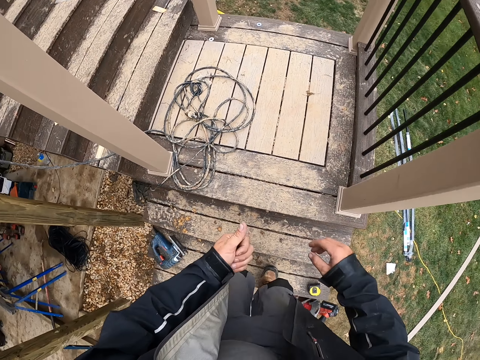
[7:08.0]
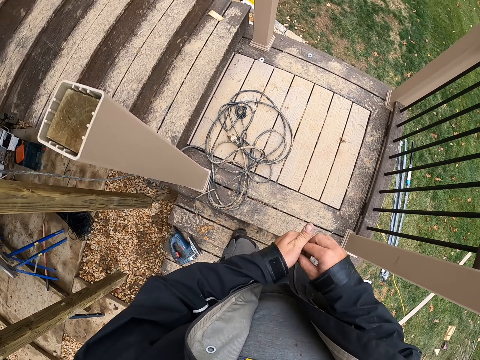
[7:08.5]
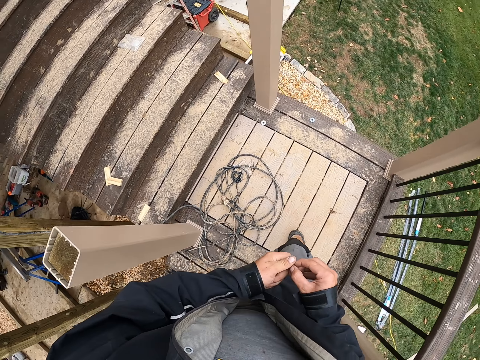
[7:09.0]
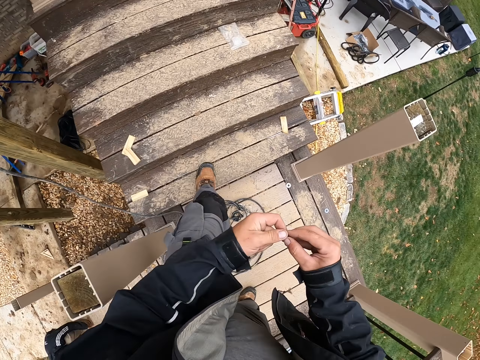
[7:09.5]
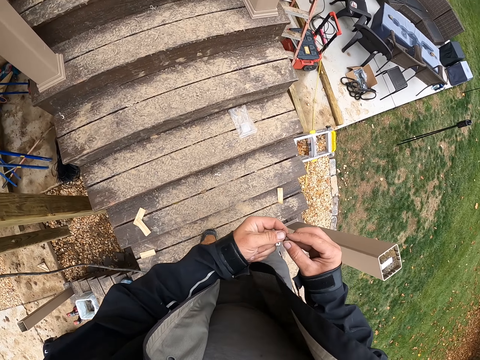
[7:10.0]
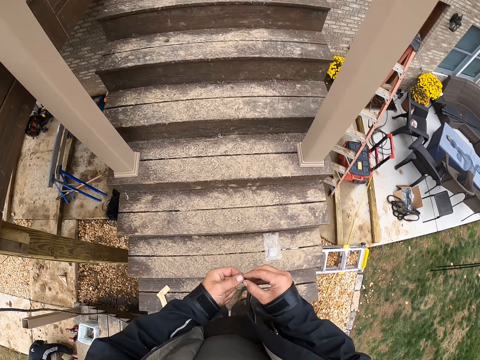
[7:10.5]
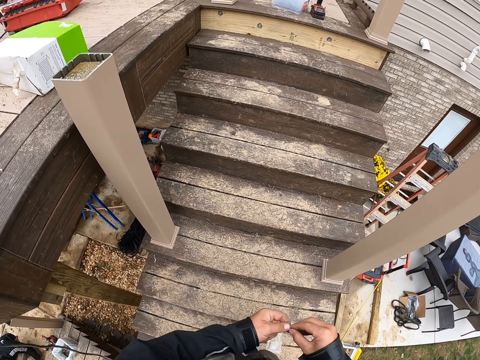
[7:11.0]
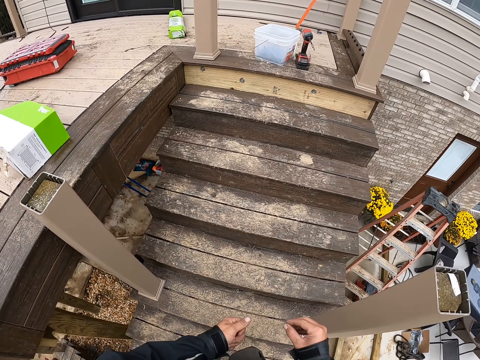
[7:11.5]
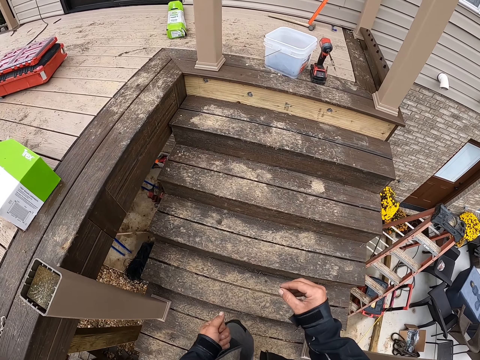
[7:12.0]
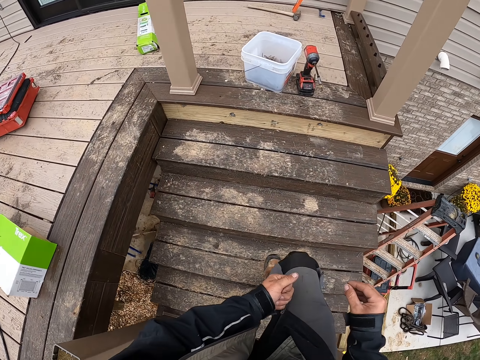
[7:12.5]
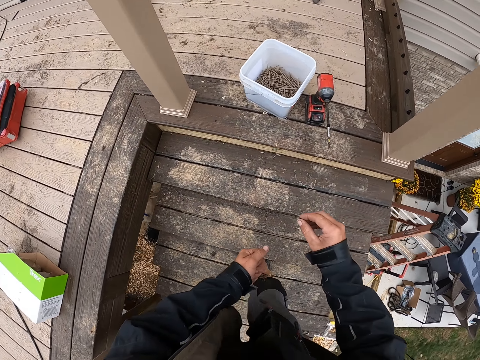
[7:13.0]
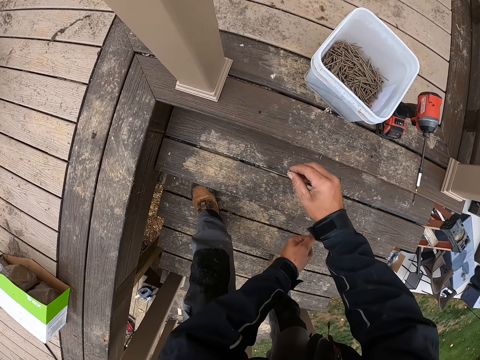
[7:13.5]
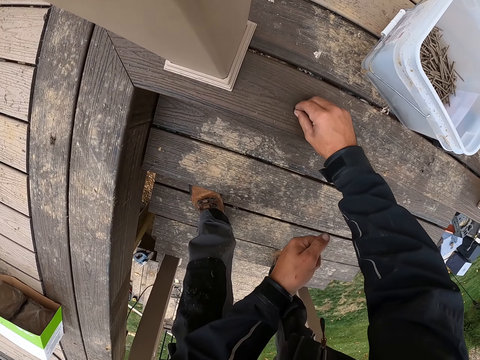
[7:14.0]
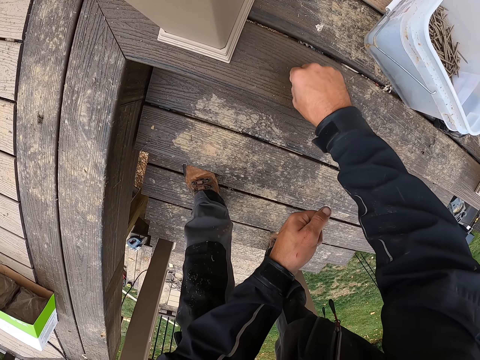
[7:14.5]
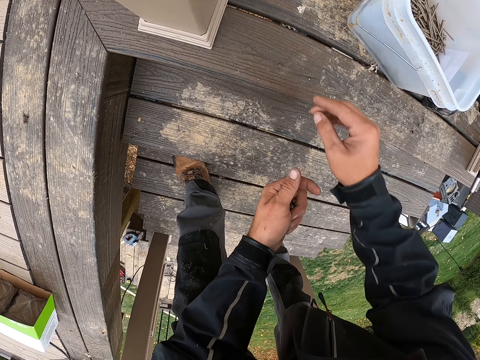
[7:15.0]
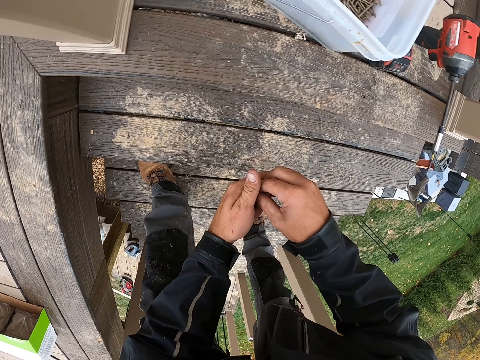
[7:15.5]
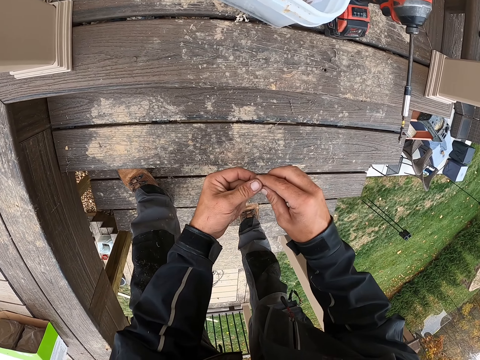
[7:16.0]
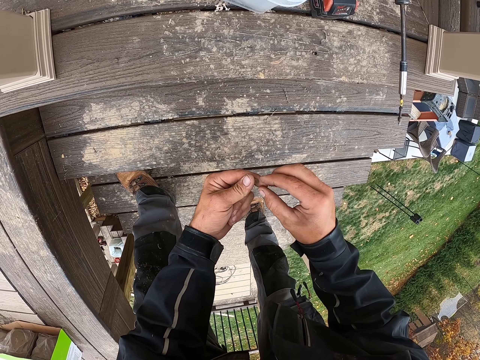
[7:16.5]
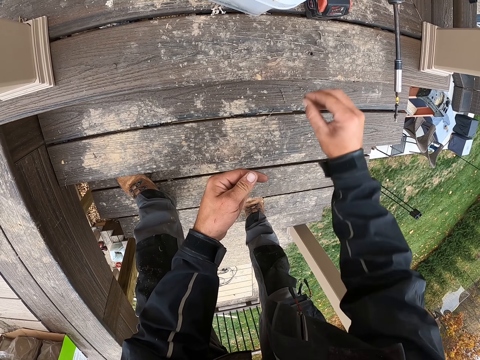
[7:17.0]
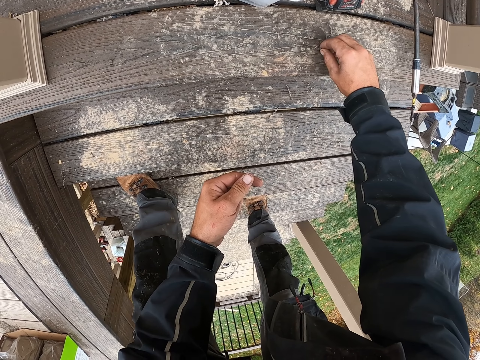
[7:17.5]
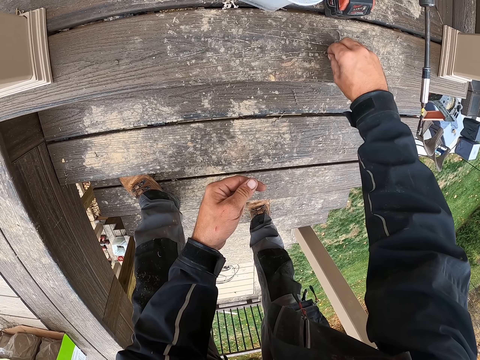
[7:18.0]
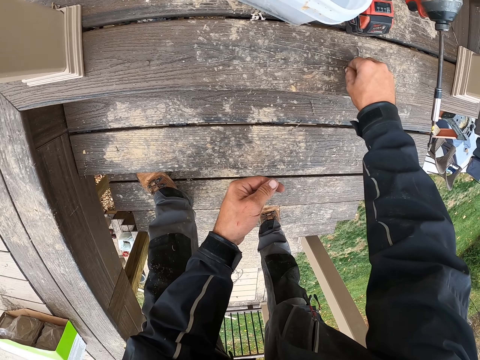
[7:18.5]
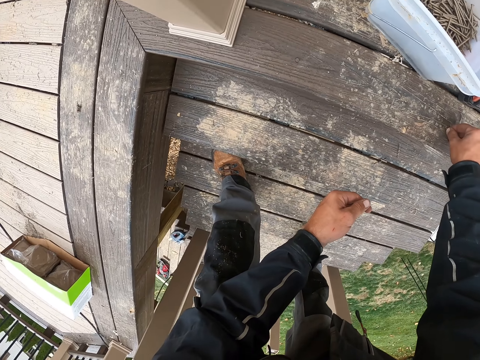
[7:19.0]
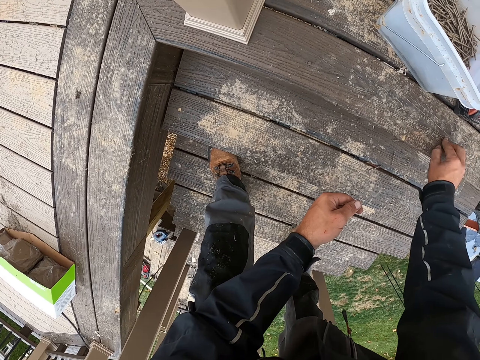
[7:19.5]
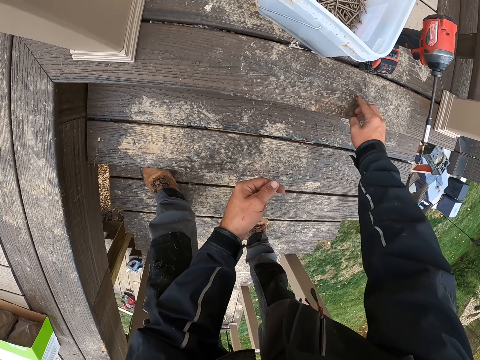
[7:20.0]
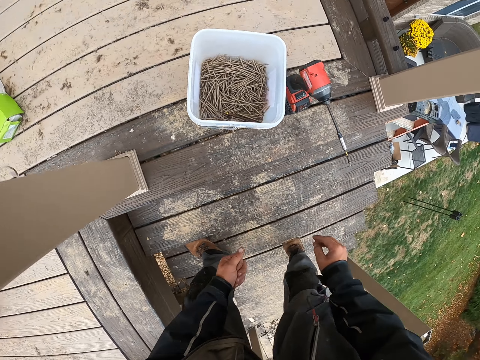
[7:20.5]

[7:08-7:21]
The camera wearer walks up the stairs. He touches something on his hands. He fixes small stones on the black plank. He places something on the stairs.

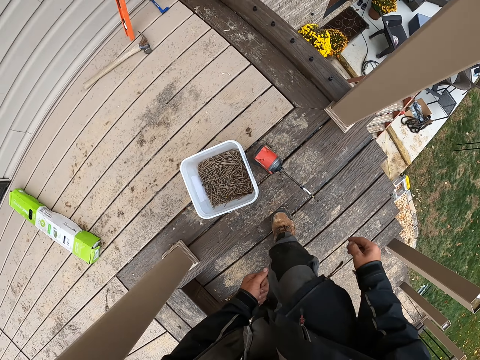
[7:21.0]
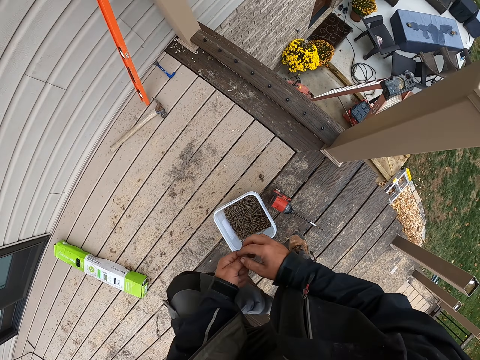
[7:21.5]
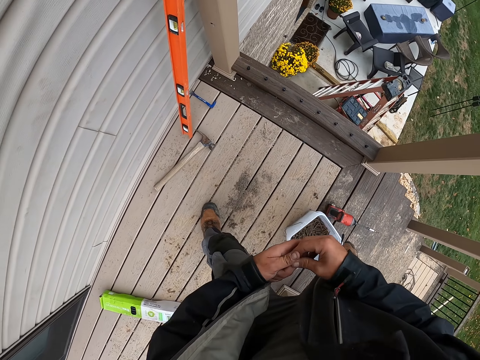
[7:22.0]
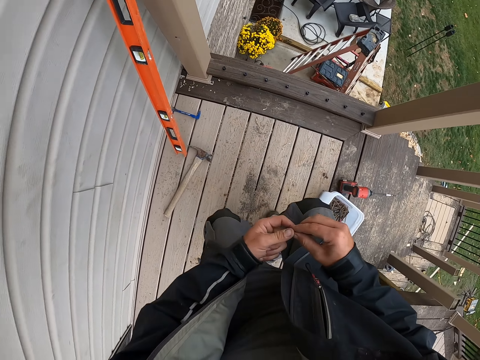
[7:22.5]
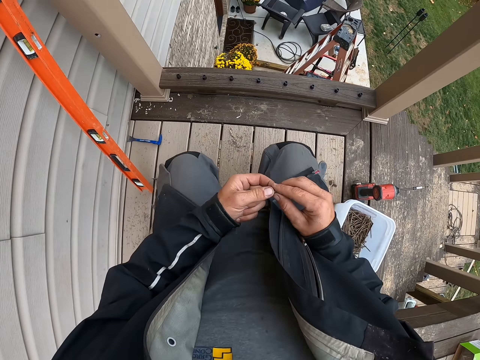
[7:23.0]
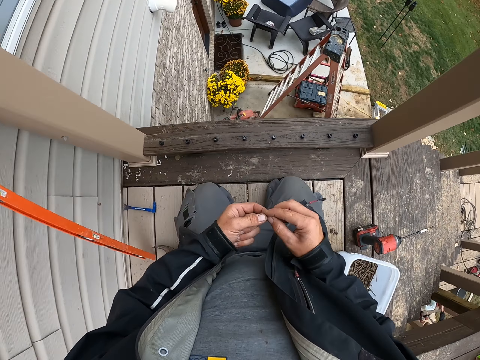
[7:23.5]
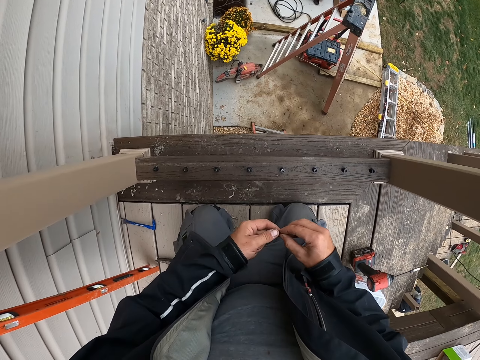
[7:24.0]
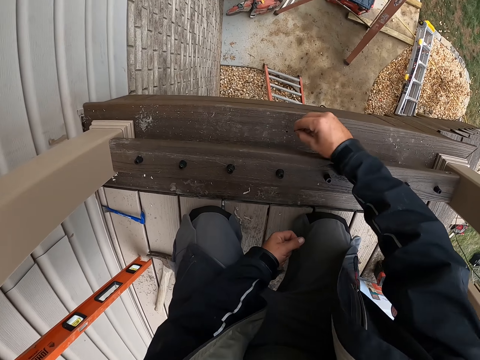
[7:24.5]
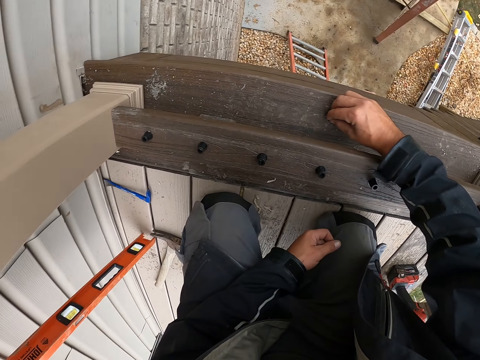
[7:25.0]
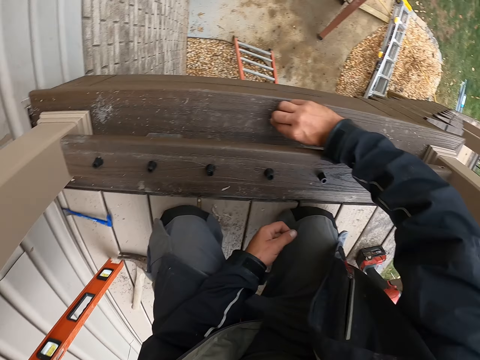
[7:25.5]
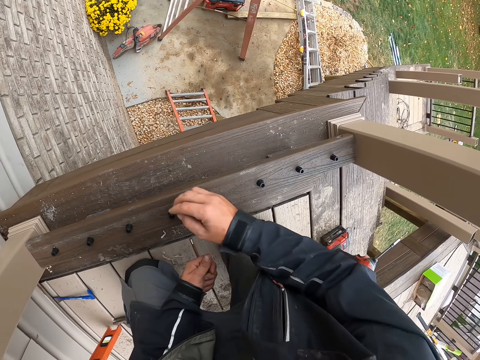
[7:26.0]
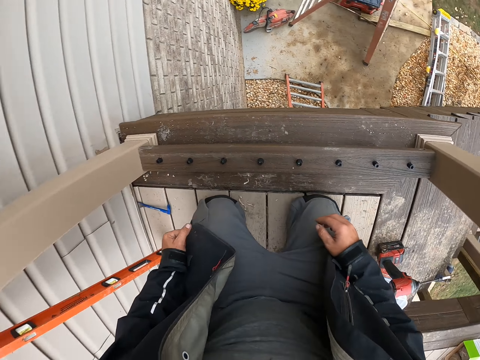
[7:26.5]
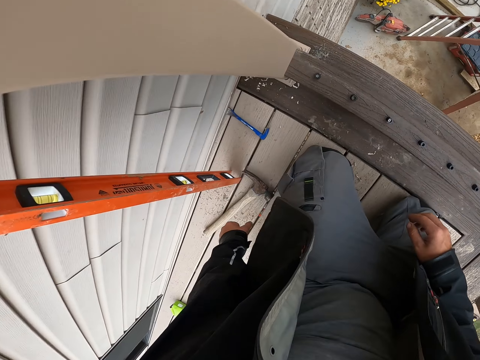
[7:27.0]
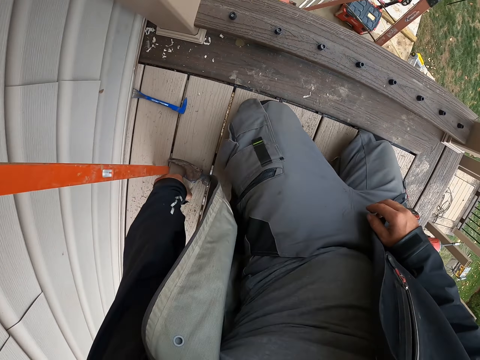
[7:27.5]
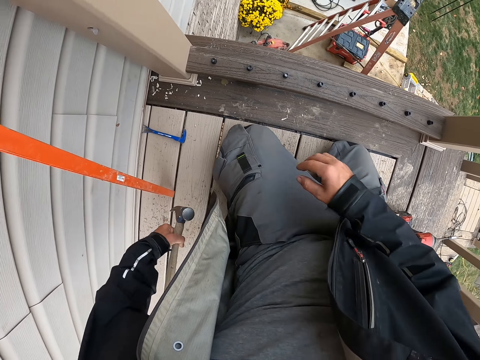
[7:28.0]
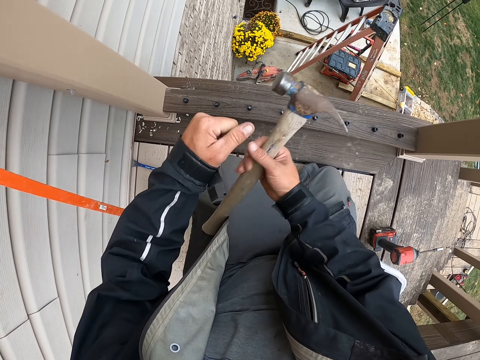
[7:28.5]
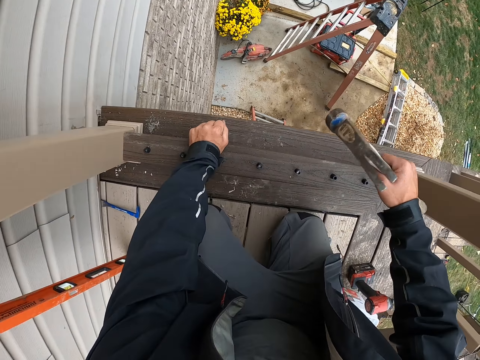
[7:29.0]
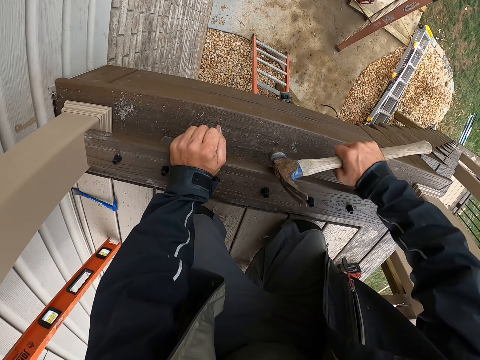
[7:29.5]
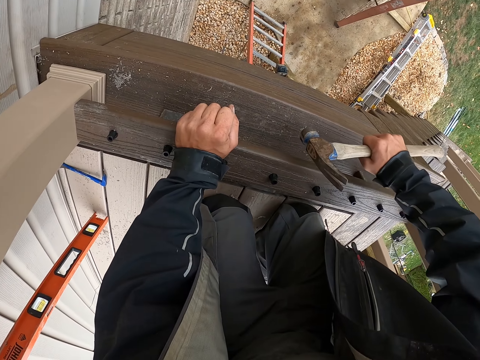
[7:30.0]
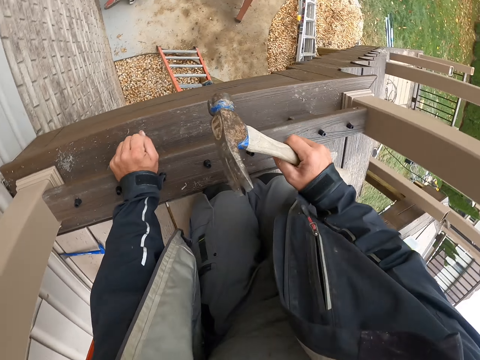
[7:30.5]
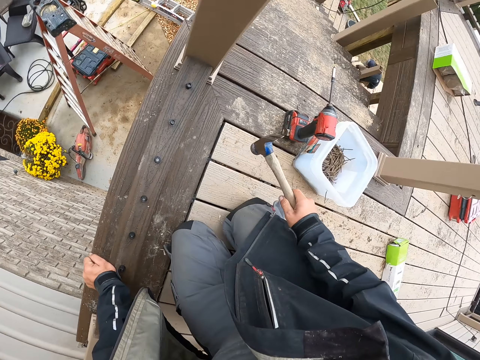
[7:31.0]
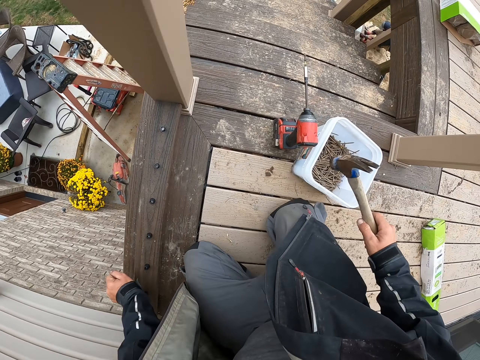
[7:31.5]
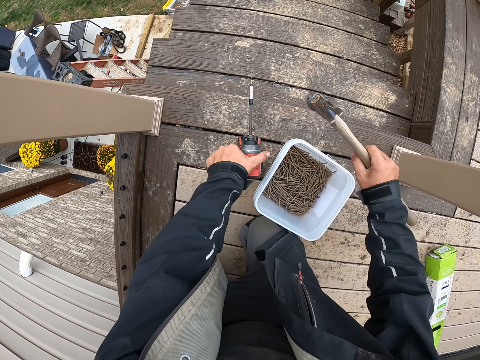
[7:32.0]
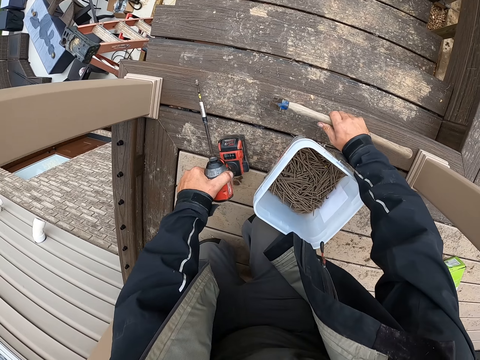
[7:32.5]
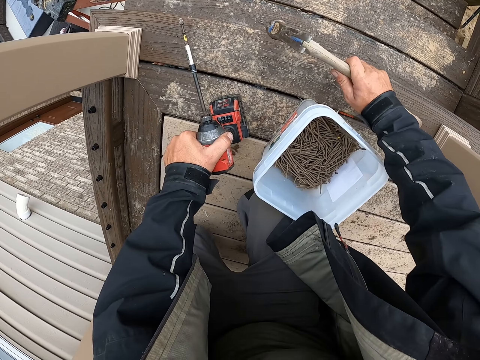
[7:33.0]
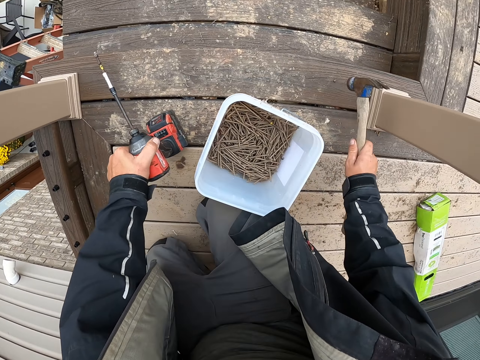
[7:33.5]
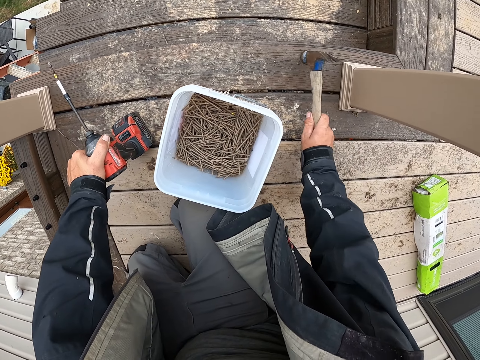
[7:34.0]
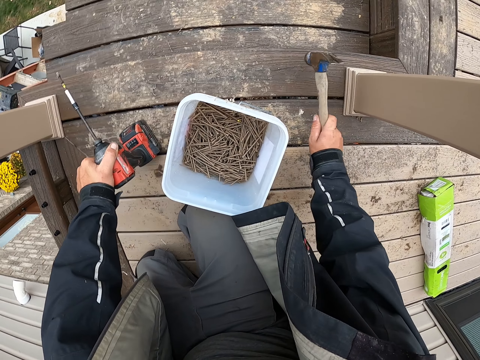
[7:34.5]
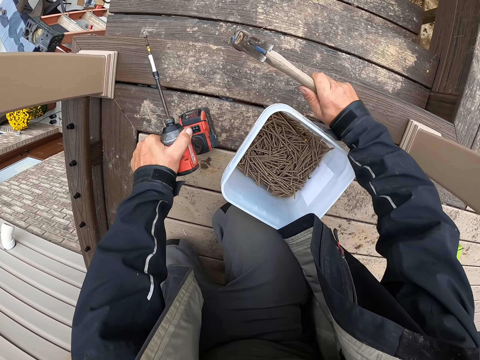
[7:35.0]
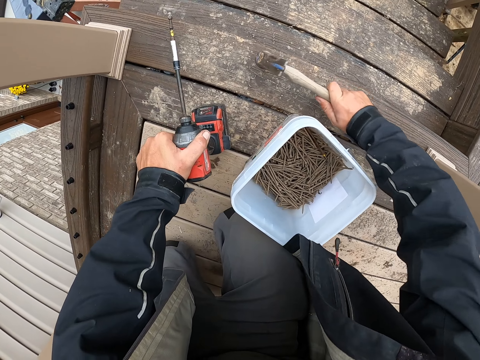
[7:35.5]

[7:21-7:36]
The camera wearer stands up. They walk forward. They kneel down. They fix small stones on the black plank. They place something on the rail. They pick up a hammer from the ground. They hit the black plank with the hammer. They look around. They hit the black plank with the hammer.
